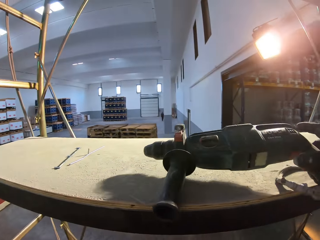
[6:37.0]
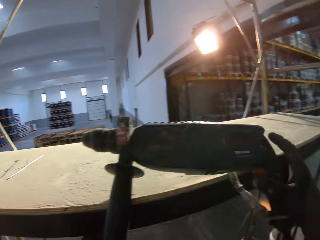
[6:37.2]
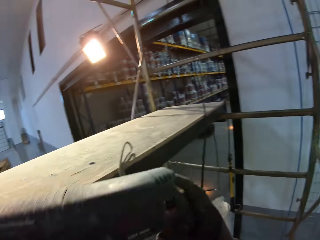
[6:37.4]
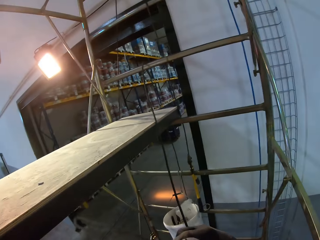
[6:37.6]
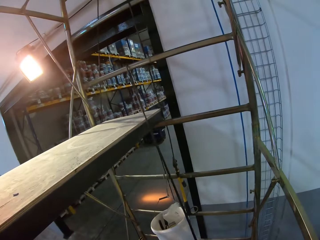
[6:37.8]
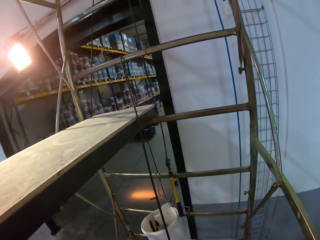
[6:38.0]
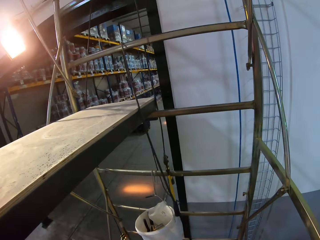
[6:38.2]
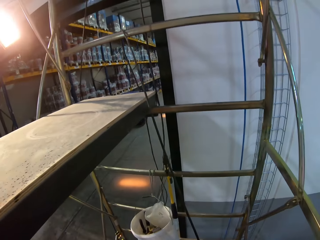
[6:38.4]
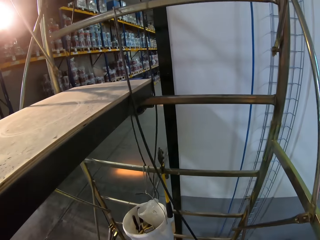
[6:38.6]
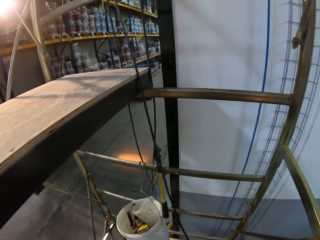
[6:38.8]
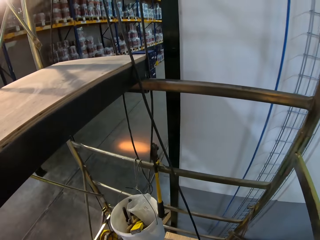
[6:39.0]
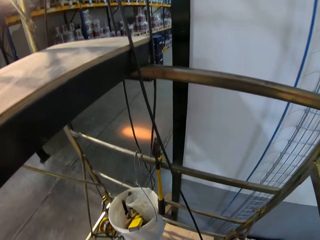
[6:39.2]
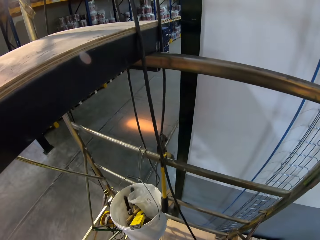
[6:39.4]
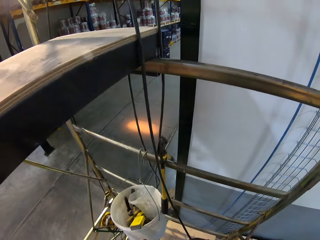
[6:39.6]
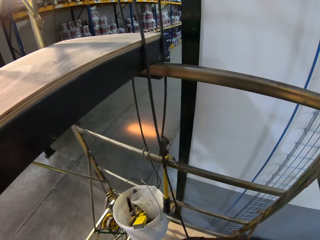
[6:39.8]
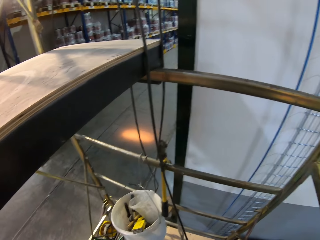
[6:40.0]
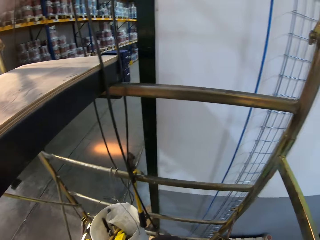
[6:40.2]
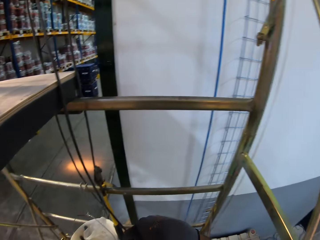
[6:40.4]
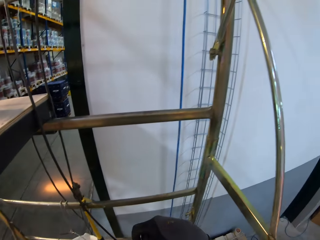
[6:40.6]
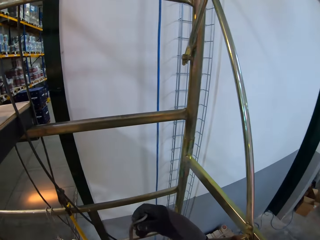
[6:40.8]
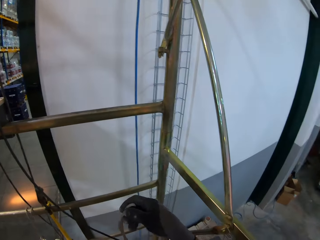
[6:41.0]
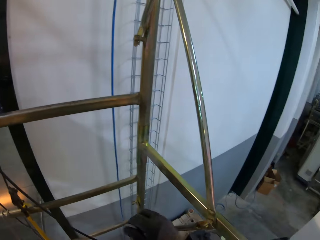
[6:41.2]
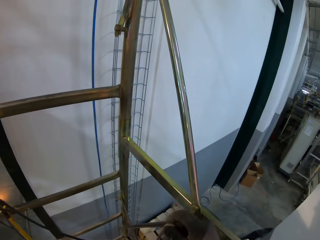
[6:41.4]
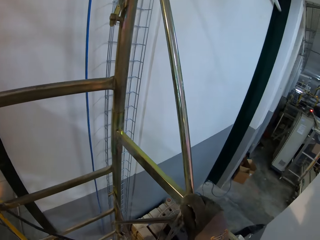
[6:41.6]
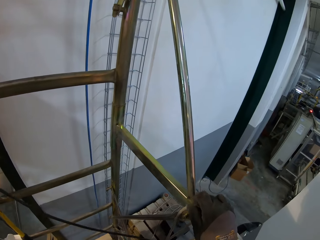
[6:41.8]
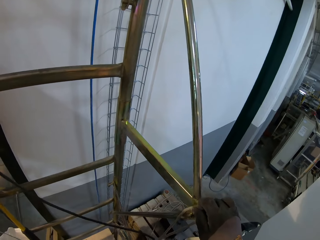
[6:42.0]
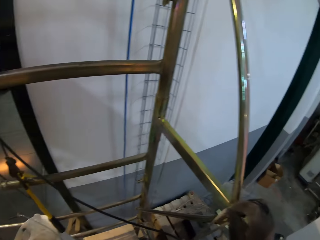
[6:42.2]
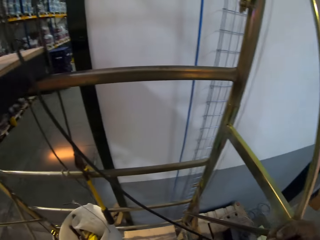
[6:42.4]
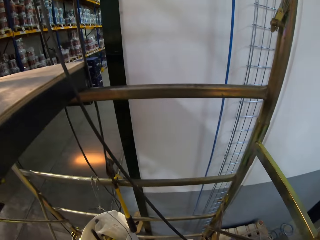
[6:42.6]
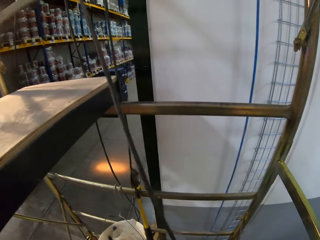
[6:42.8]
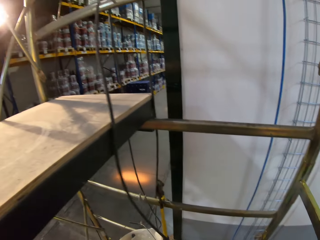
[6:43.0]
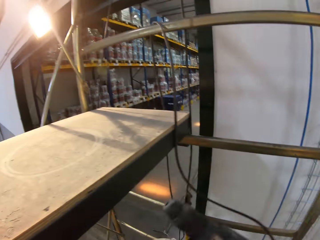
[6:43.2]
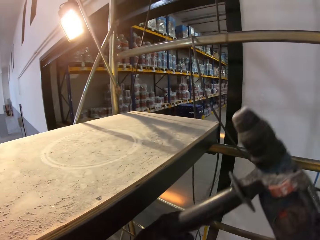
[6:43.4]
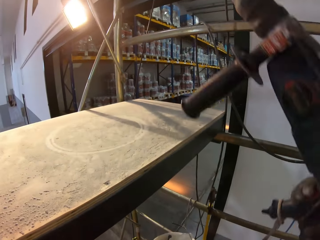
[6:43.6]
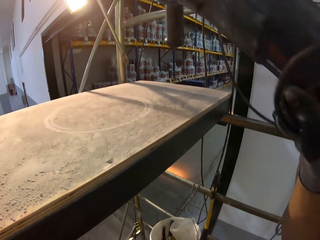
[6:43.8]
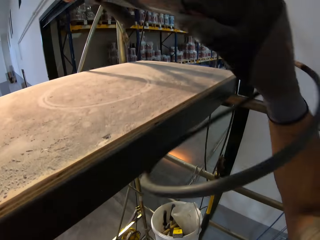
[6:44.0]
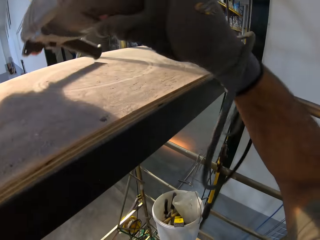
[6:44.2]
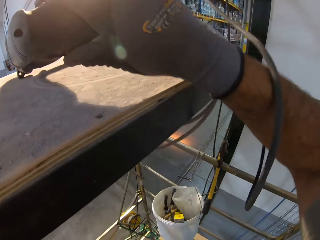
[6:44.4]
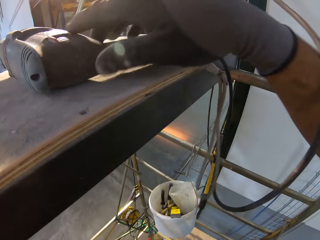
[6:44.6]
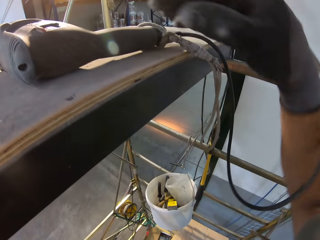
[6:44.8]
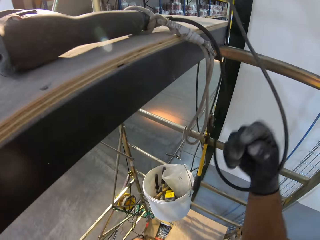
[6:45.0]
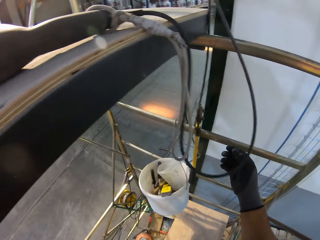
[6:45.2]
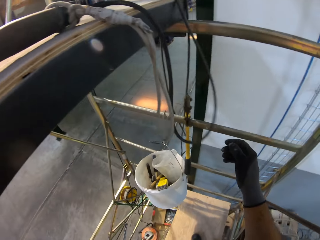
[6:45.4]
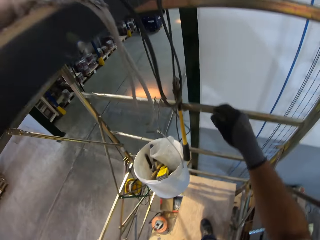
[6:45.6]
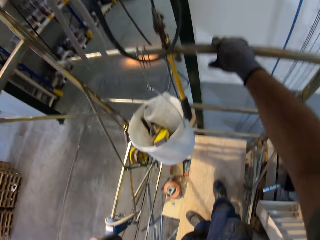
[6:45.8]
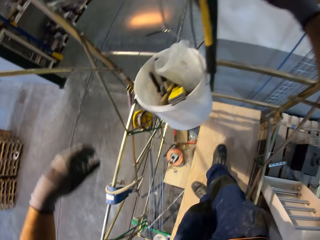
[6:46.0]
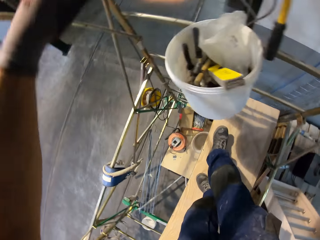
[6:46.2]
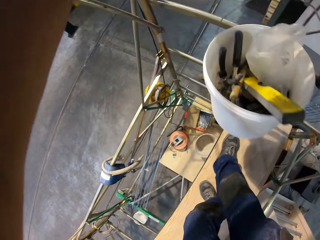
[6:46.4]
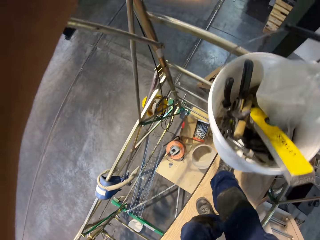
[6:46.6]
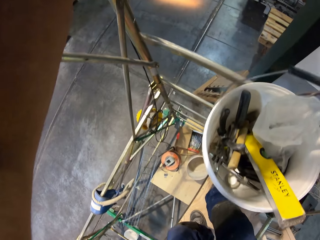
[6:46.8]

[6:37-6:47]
The camera wearer picks up the drilling machine. They hang the cable. They put back the drilling machine.

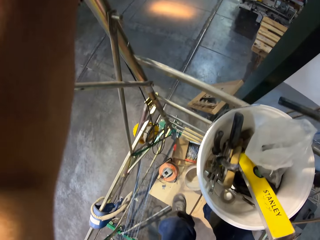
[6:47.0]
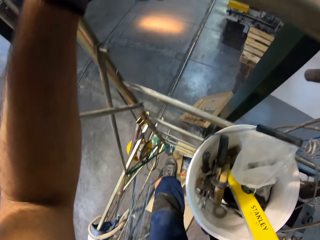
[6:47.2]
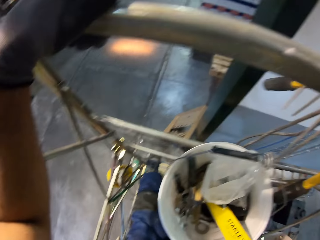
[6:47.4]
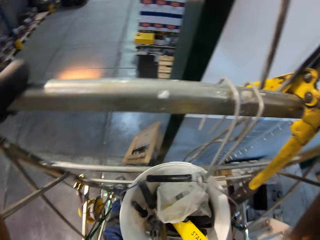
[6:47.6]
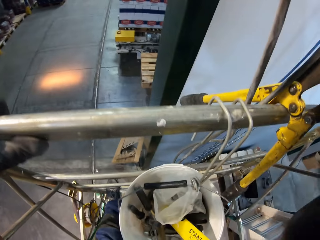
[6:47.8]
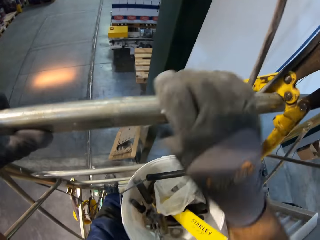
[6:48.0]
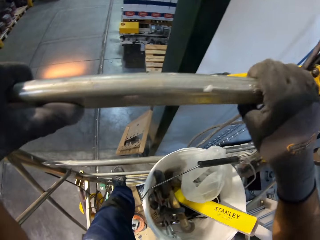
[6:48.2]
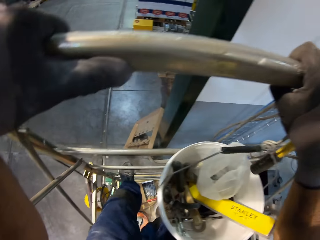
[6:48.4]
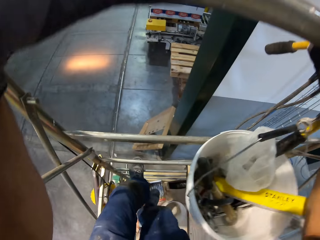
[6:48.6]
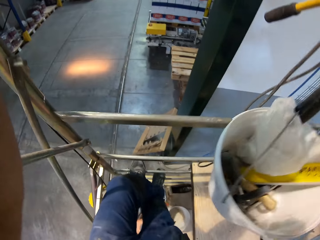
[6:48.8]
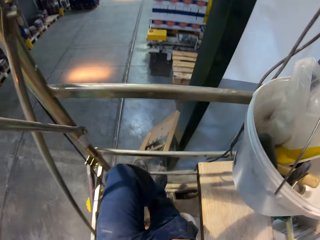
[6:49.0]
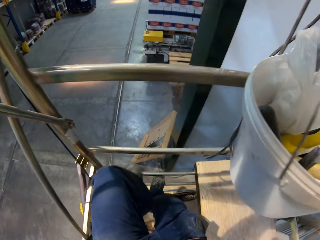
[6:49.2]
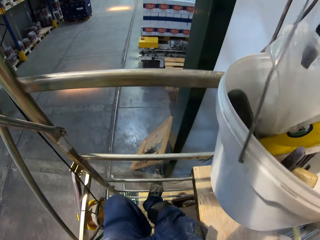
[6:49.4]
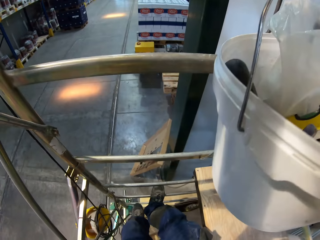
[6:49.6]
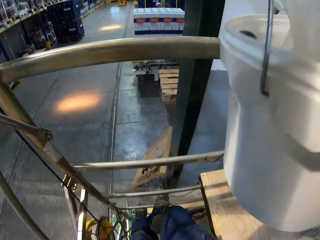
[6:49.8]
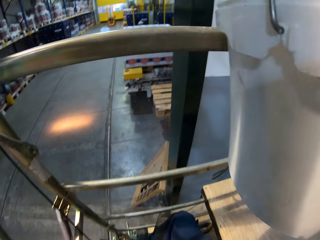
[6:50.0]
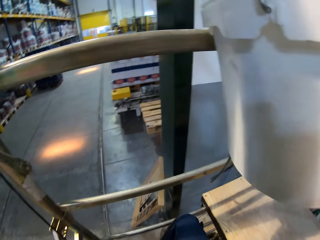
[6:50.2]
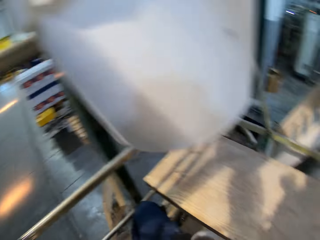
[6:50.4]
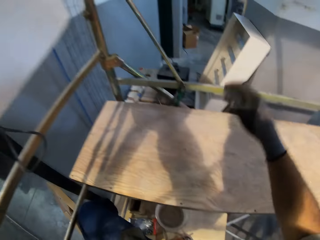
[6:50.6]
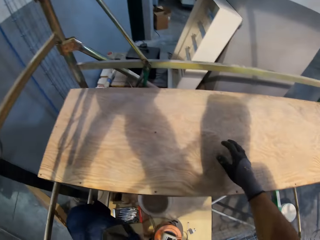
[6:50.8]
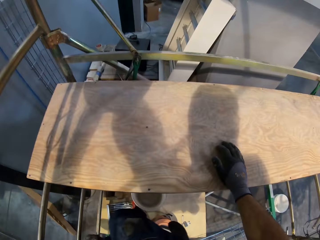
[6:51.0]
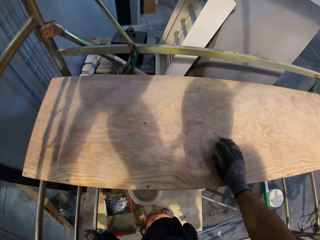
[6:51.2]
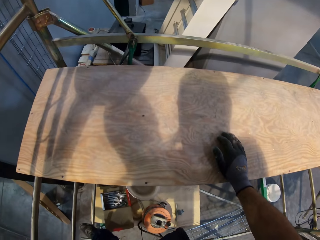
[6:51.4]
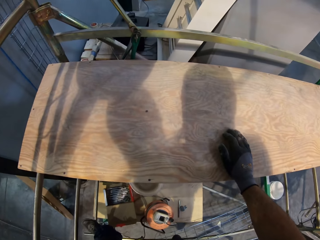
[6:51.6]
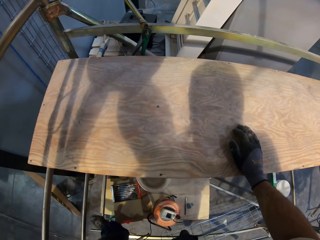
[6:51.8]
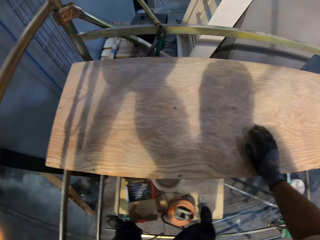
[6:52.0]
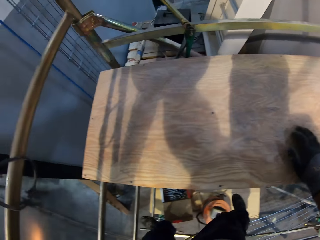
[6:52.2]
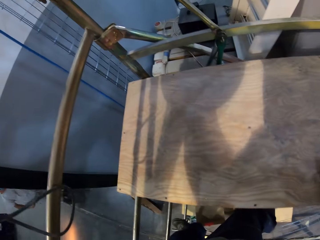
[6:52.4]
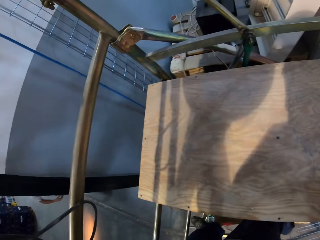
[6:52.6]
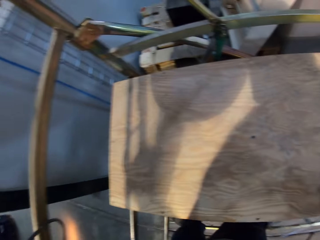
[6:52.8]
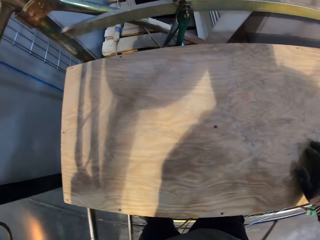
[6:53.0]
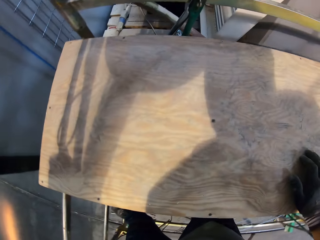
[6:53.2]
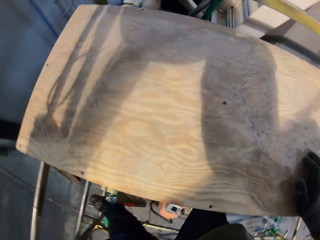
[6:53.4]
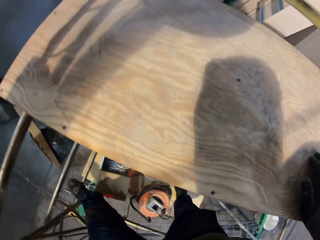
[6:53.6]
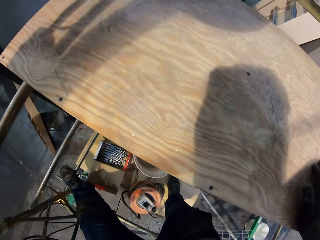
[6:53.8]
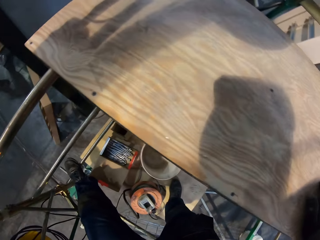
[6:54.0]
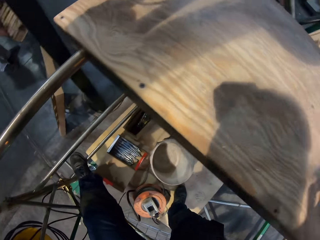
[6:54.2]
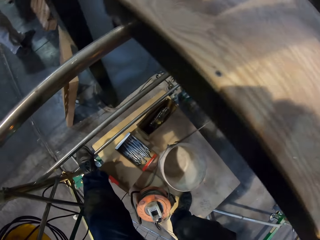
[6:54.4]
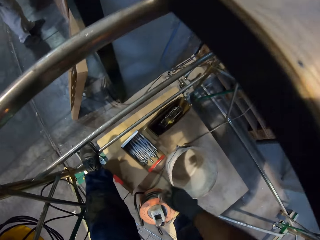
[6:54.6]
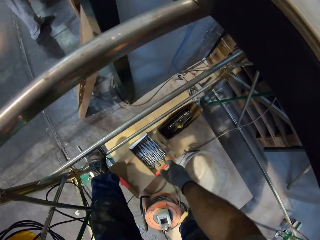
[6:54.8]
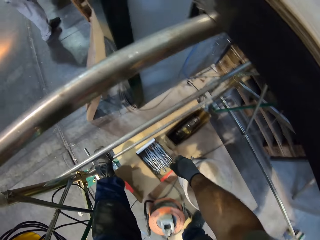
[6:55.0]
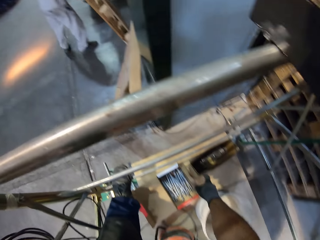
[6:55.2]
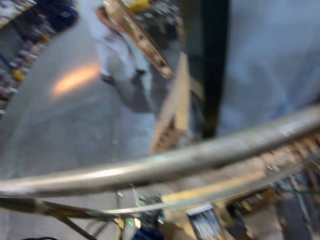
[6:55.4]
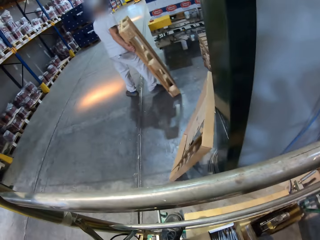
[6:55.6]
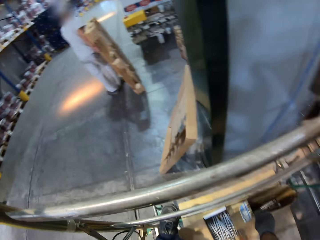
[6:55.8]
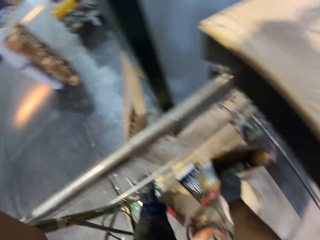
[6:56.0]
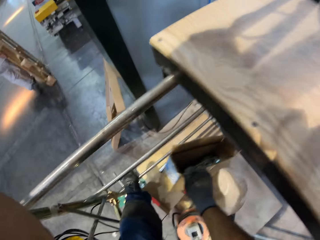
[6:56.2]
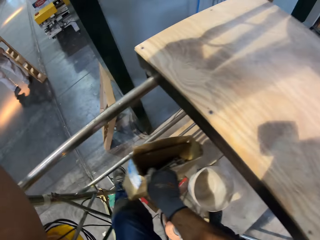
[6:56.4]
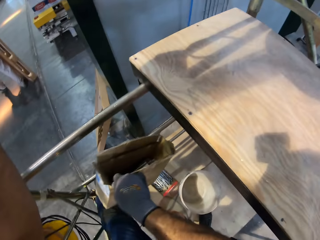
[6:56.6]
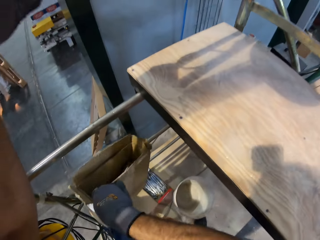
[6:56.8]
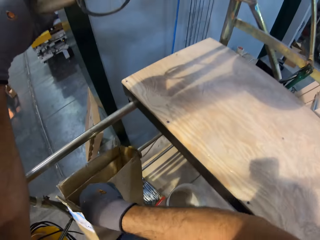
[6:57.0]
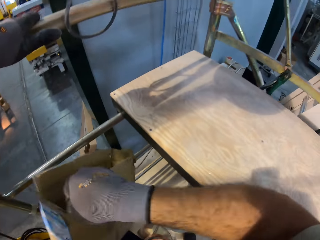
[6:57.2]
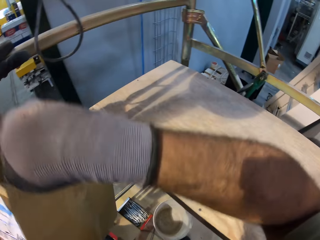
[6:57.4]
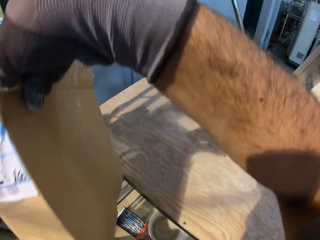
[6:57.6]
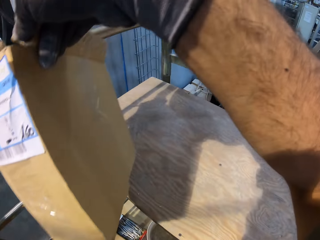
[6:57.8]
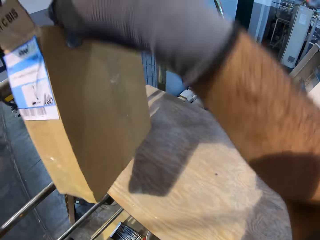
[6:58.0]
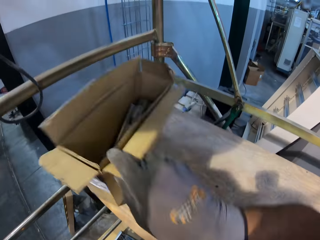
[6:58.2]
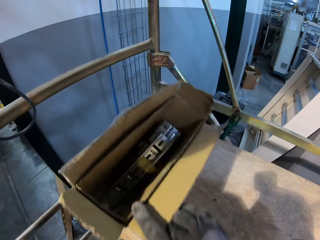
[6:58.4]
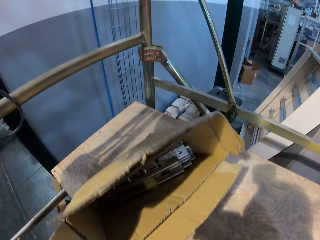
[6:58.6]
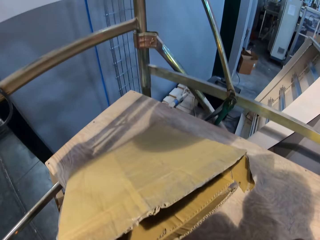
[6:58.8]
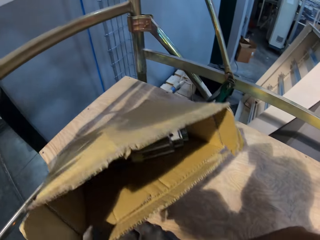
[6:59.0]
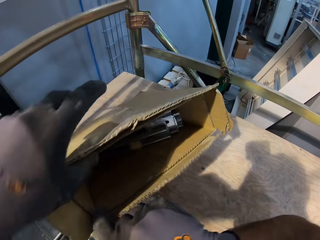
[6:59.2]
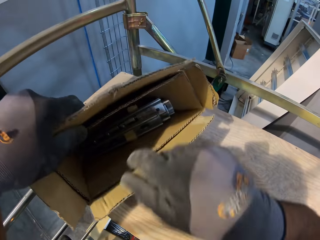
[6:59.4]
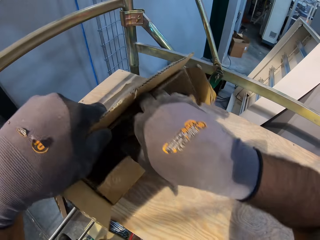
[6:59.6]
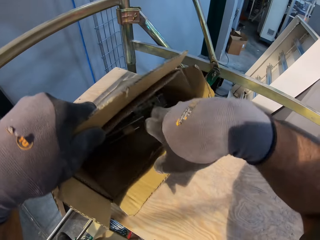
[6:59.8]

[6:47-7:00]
The camera wearer steps on the ladder. They step down. They pick up the carton box. They put down the box.
